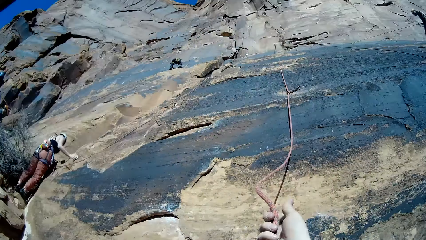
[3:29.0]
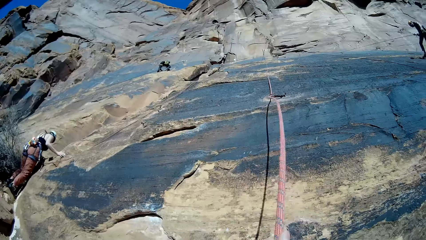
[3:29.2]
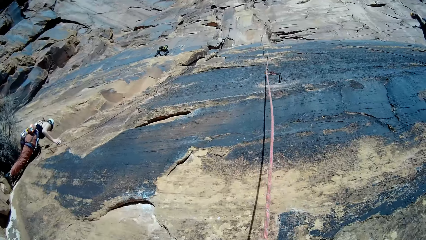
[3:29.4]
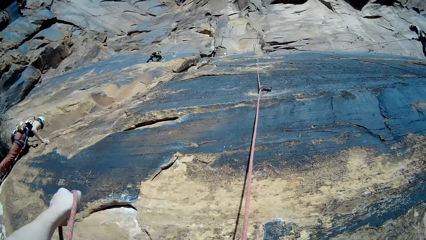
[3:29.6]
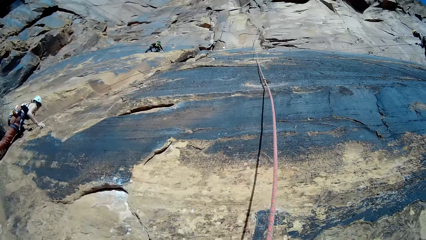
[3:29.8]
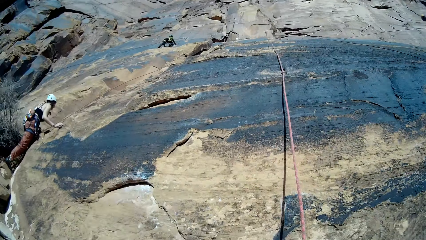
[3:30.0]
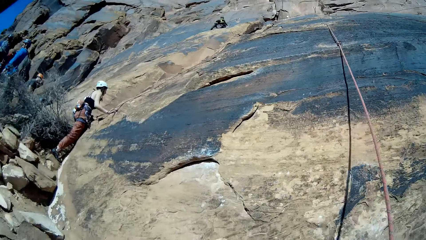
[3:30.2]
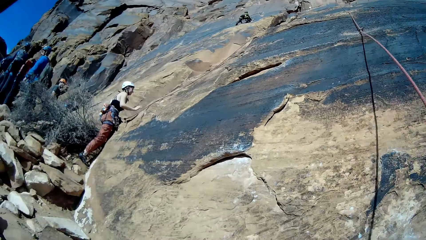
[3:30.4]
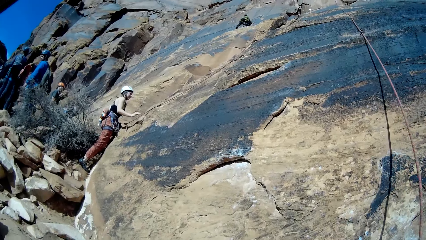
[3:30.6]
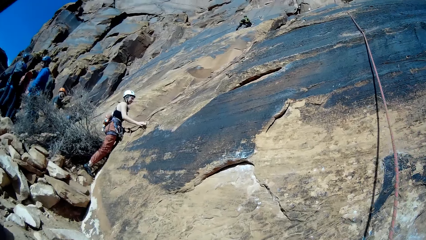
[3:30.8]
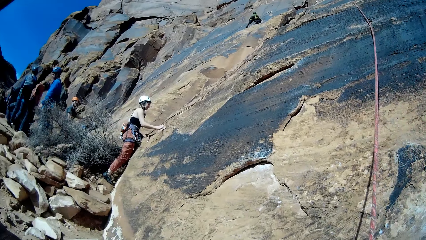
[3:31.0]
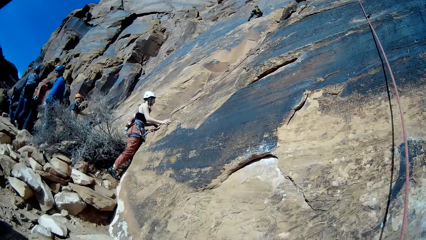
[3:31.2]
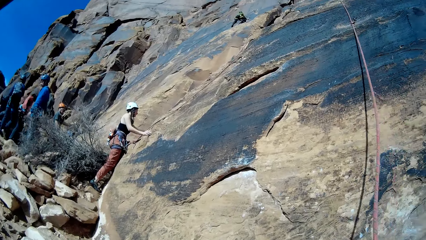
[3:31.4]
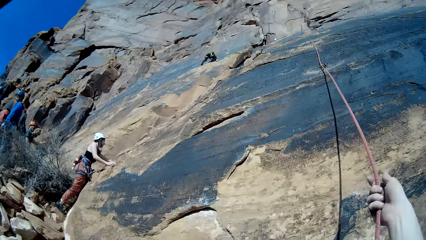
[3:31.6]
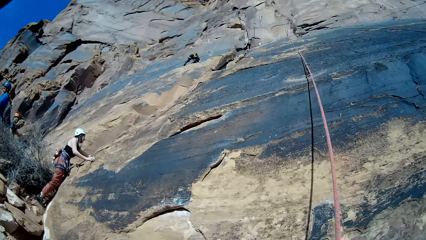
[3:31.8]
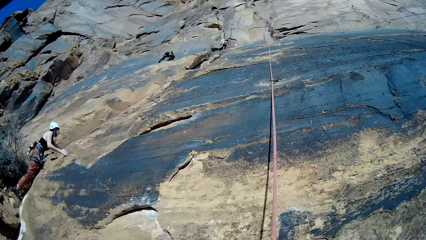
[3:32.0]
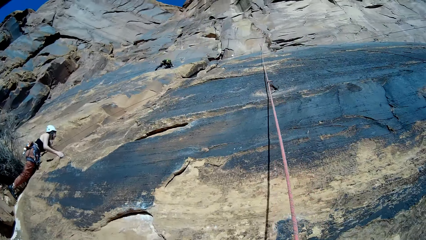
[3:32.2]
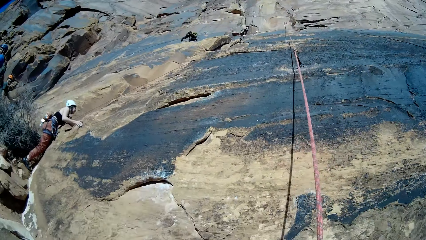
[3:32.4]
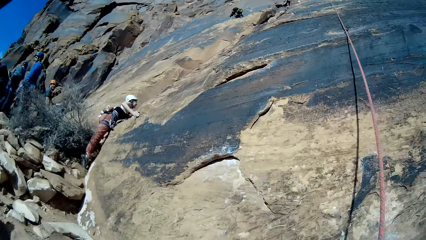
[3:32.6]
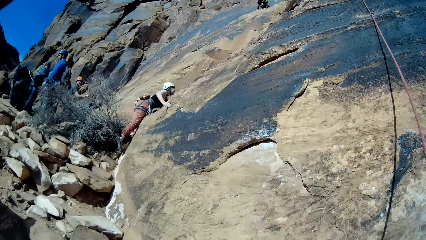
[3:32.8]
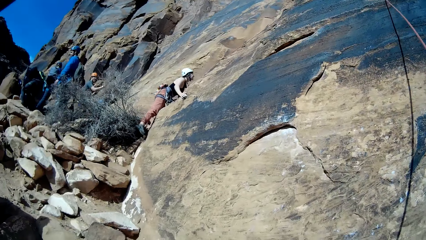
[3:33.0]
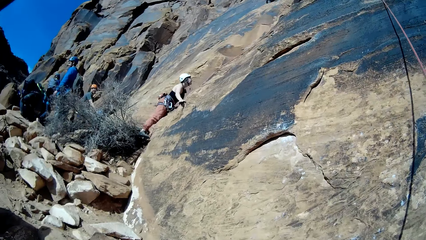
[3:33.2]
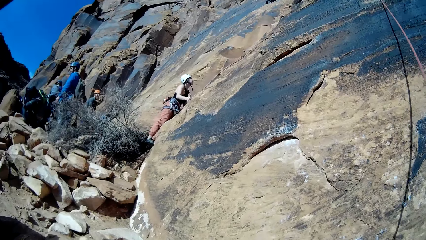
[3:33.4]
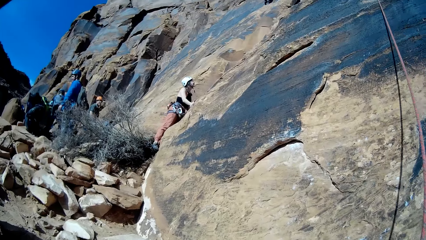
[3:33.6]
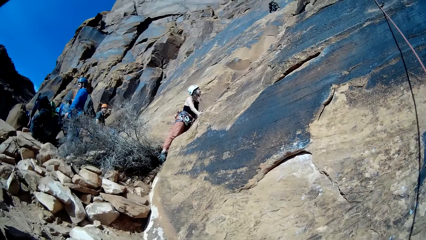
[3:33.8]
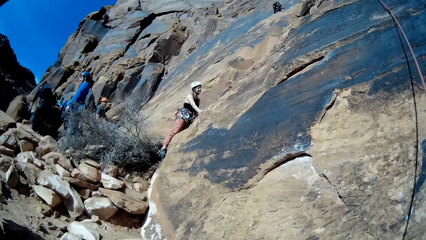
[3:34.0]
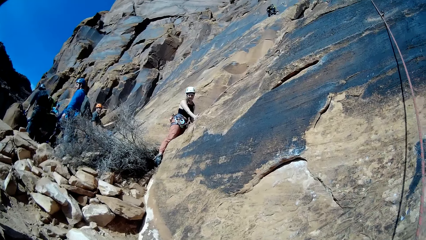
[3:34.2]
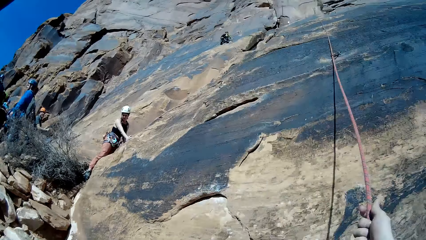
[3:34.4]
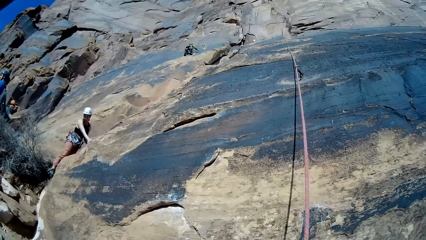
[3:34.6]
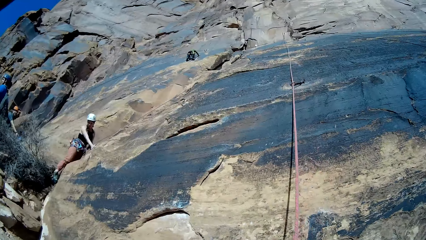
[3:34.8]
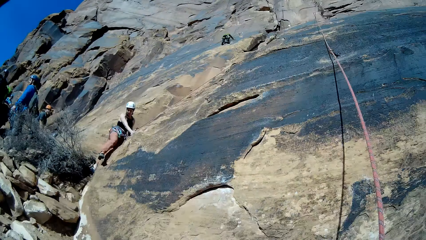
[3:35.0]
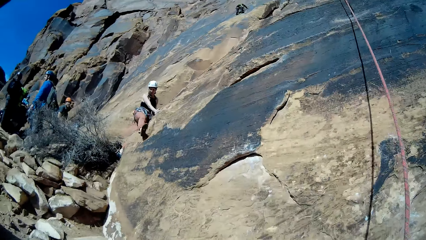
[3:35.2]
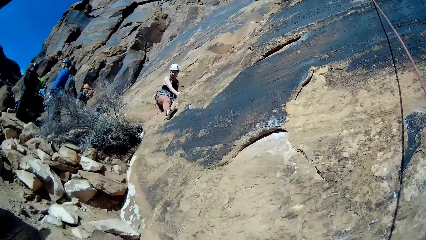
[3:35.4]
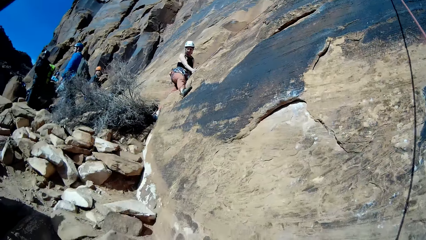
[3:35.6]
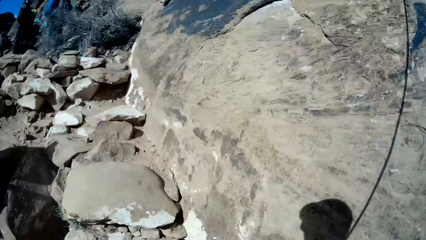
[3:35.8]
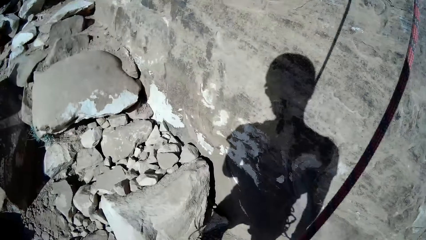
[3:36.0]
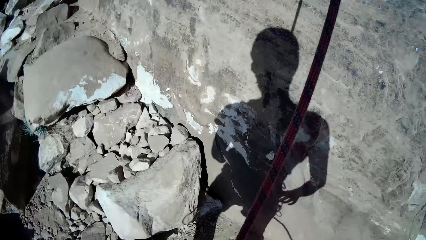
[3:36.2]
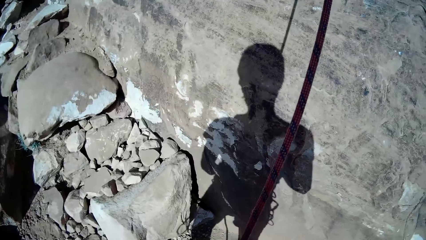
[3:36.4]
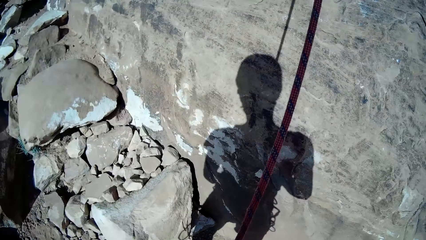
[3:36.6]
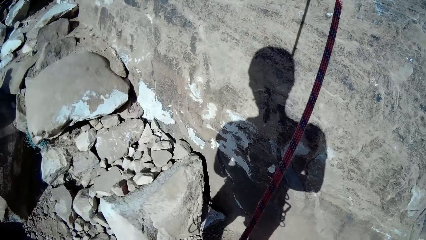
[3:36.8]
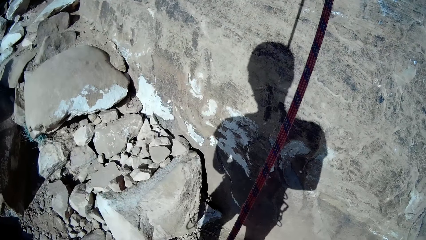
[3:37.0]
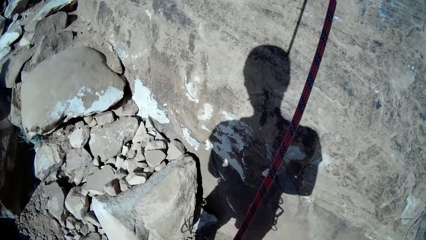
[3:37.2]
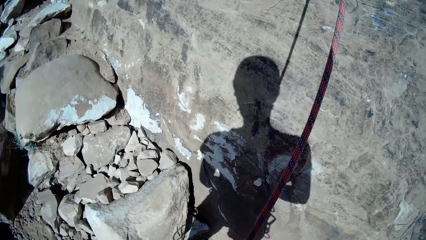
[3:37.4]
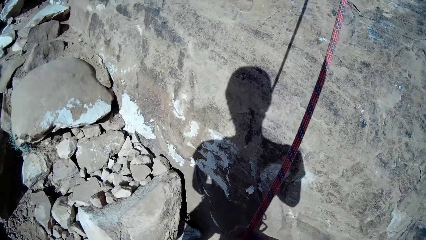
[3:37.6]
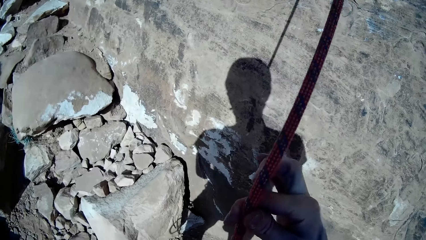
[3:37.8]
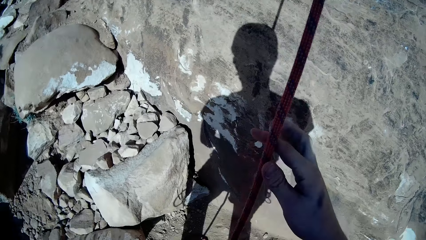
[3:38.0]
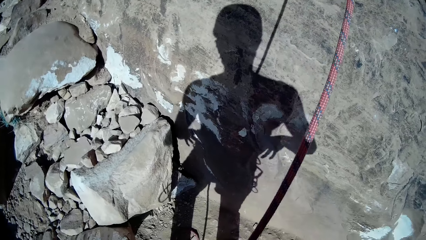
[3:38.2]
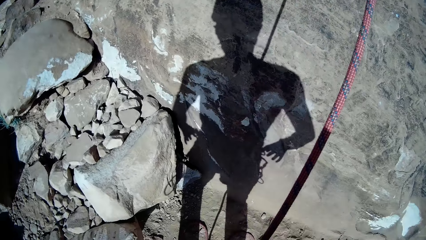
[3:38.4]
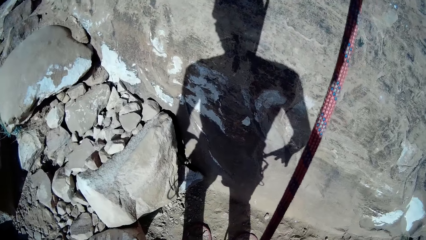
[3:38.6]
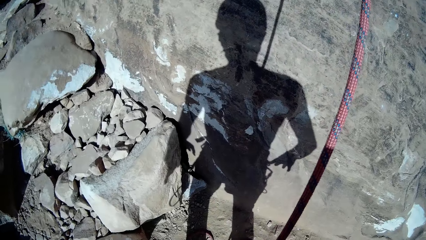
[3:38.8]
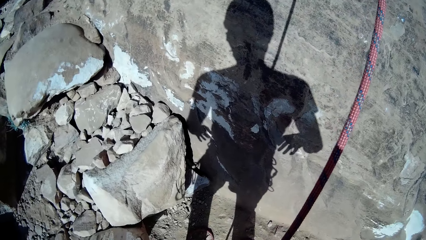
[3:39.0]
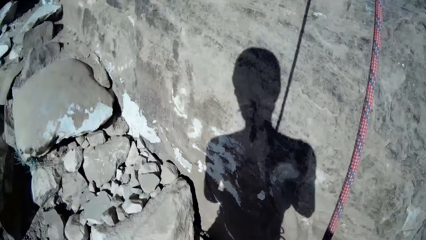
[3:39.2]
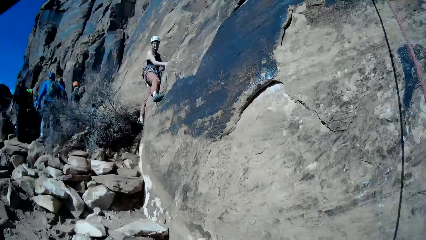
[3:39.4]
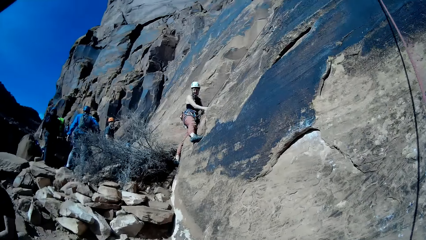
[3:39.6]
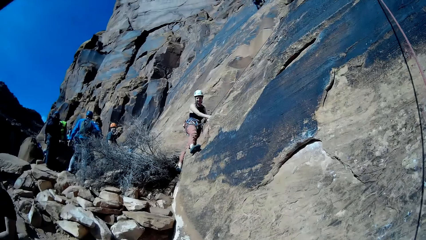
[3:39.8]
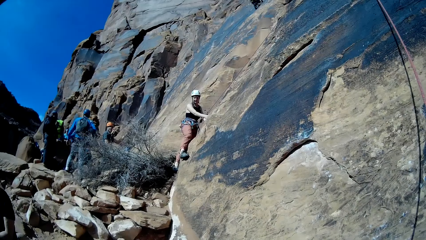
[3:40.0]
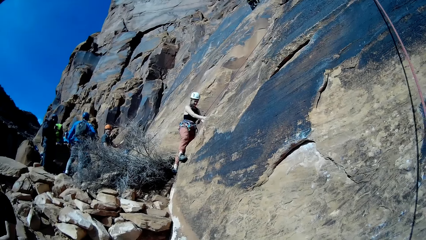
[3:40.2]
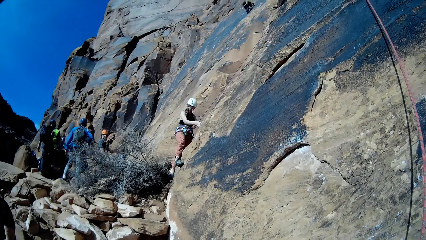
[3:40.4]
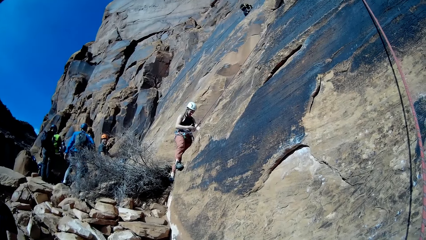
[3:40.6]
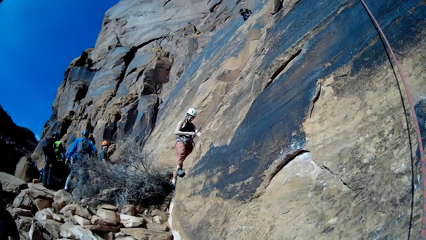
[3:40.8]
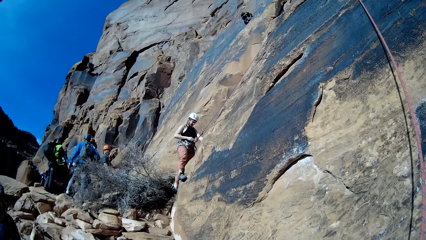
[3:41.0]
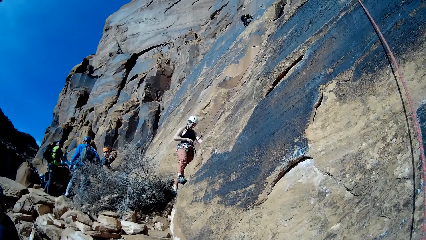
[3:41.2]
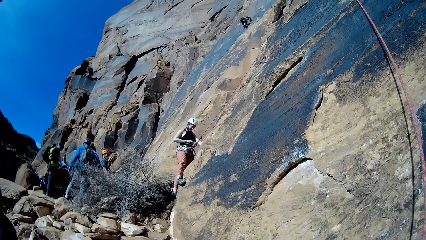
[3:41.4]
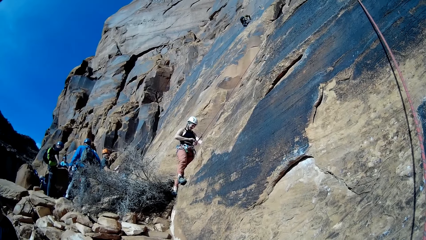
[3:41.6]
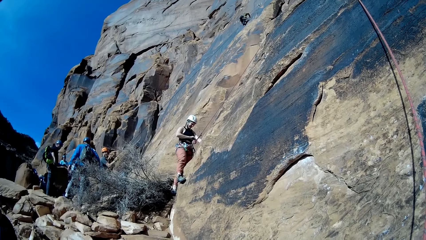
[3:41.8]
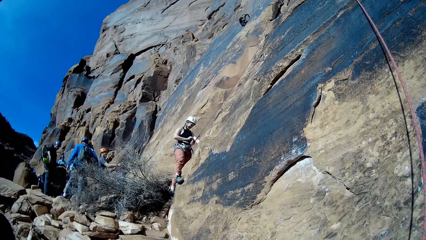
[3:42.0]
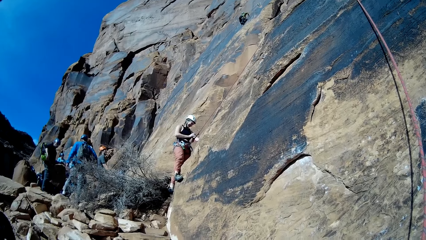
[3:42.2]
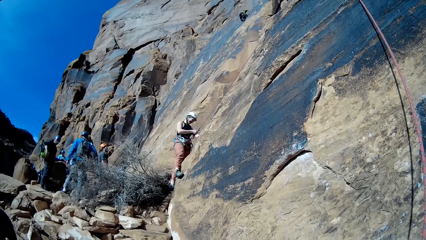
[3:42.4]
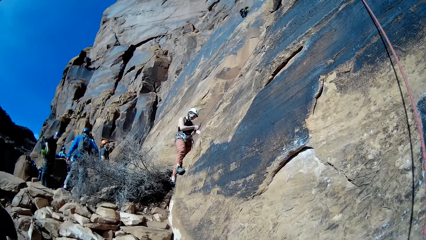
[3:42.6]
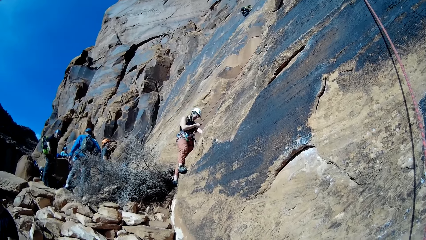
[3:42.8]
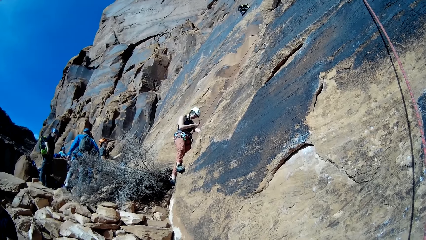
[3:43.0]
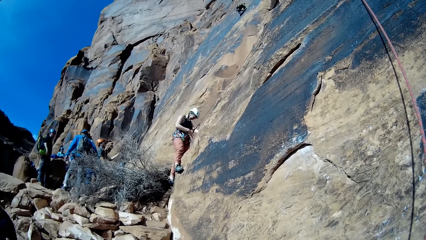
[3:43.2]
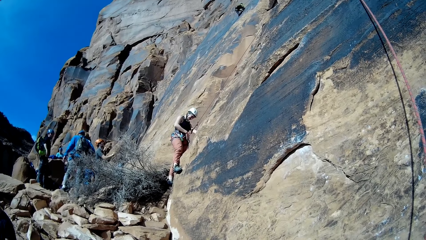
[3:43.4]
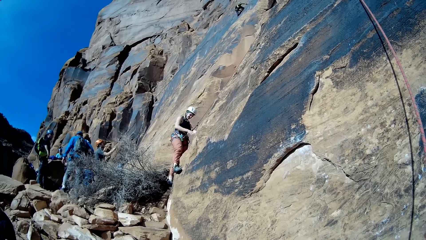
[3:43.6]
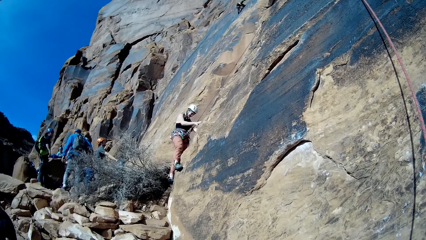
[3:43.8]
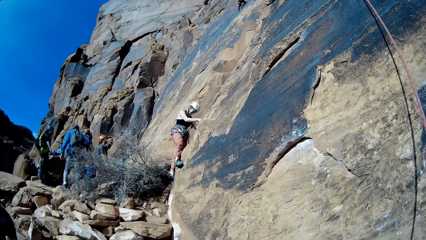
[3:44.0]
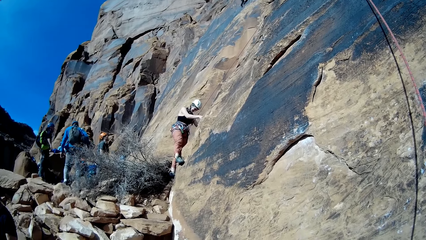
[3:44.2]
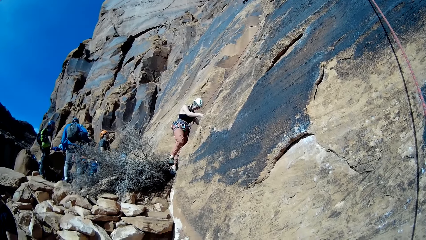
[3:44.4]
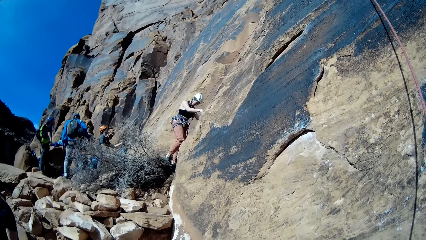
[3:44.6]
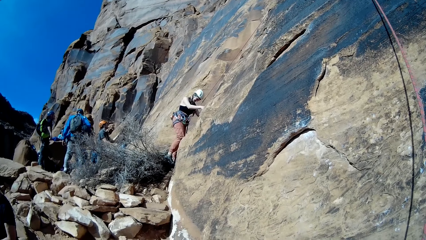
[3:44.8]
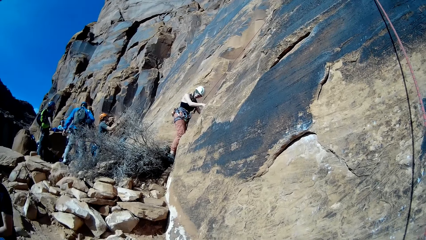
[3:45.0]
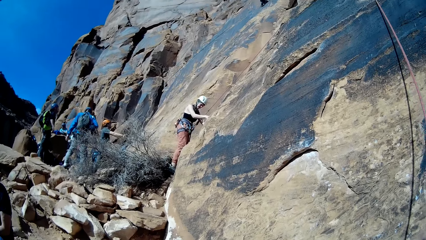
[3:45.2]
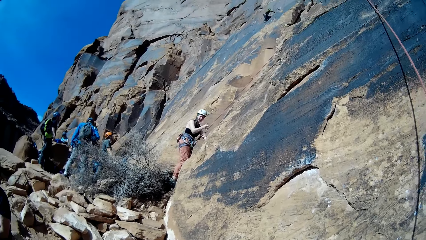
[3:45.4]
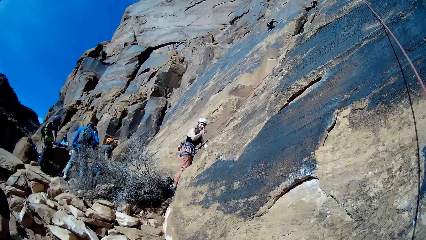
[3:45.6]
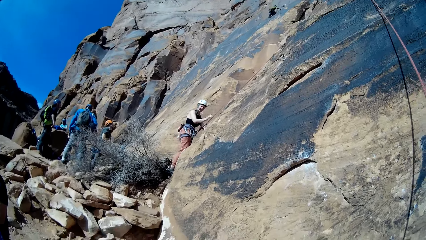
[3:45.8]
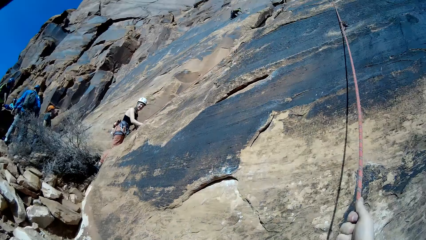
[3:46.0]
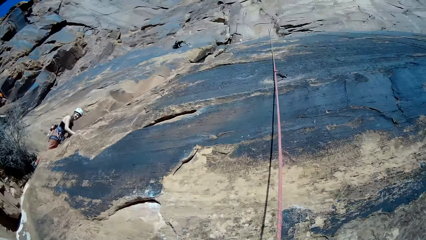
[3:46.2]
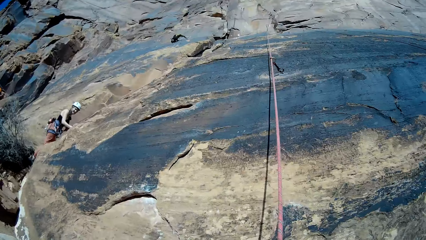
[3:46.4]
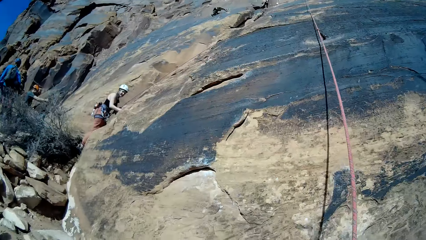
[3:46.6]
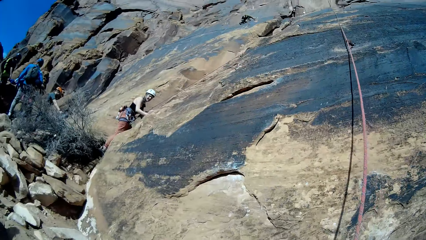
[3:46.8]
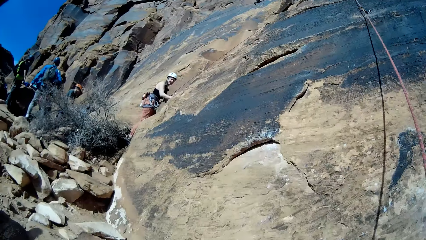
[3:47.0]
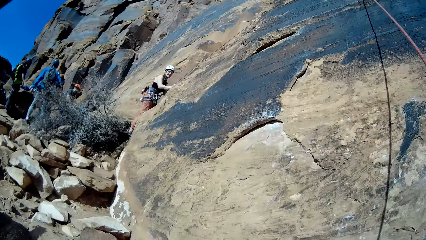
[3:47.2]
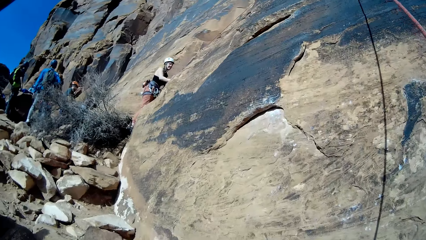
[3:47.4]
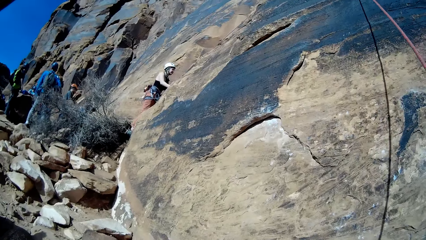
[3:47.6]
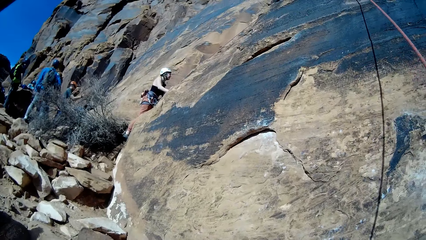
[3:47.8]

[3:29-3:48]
The camera wearer stretches a rope. A woman climbs the mountain with the set rope attached to her waist harness with both hands. The camera wearer adjusts his set rope on the mountain with both hands. He removes his hand from the set rope on the mountain. The woman touches a rope.
